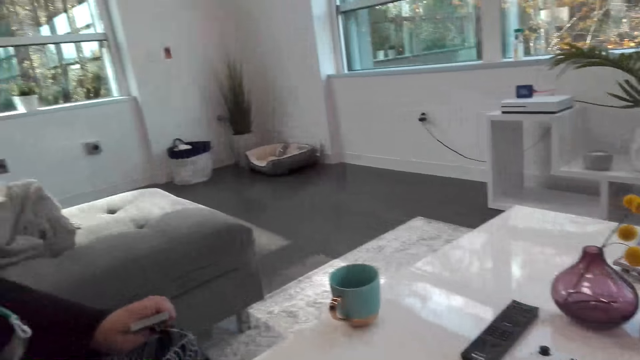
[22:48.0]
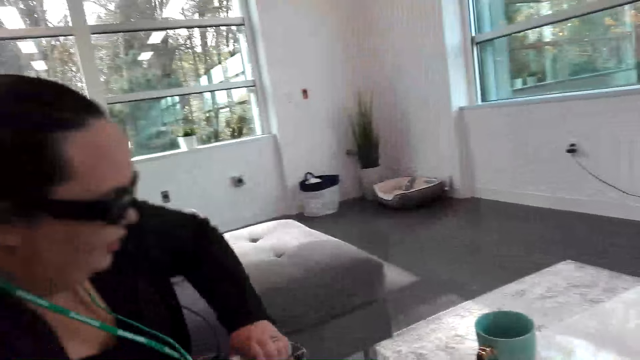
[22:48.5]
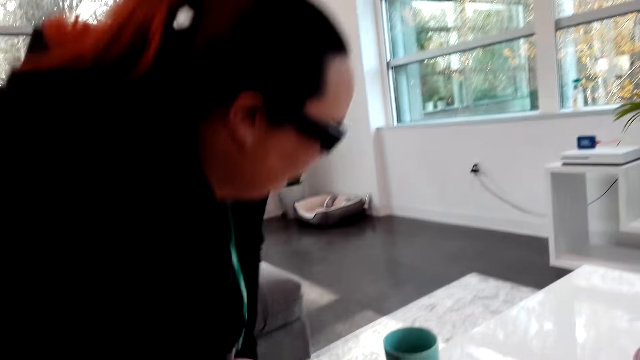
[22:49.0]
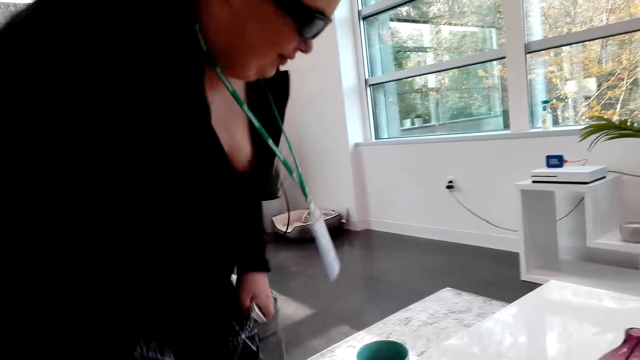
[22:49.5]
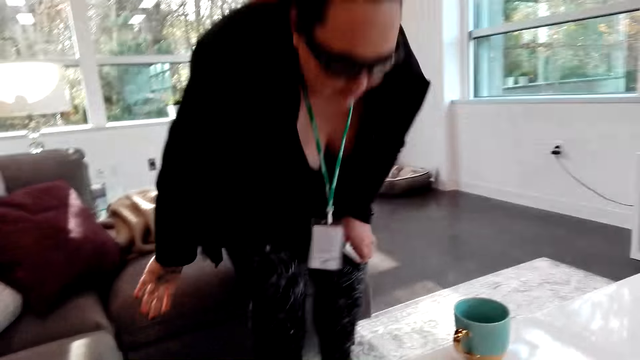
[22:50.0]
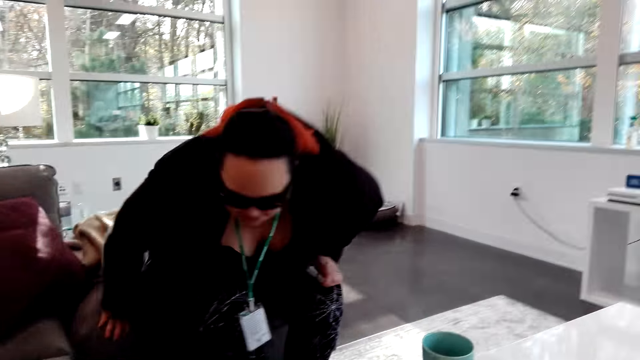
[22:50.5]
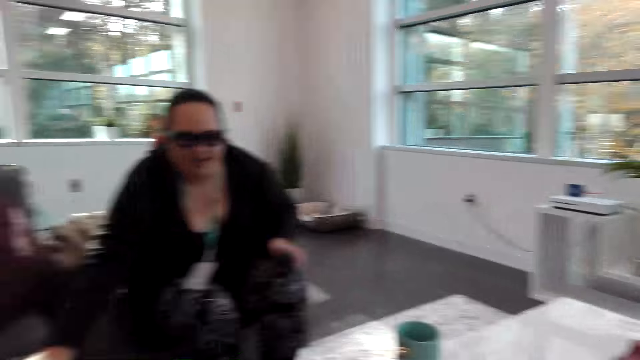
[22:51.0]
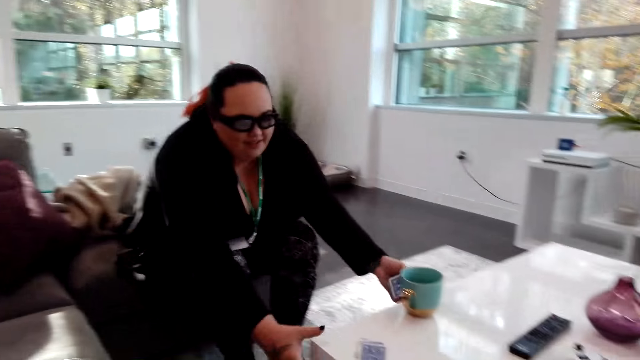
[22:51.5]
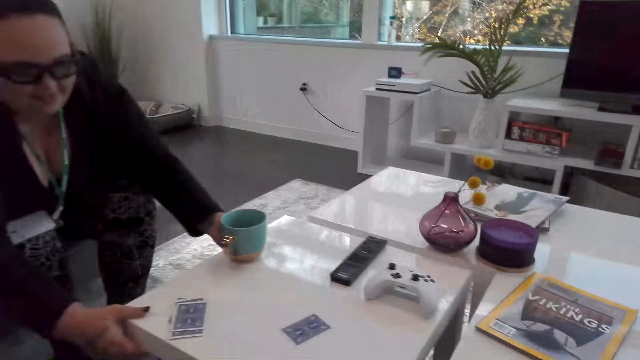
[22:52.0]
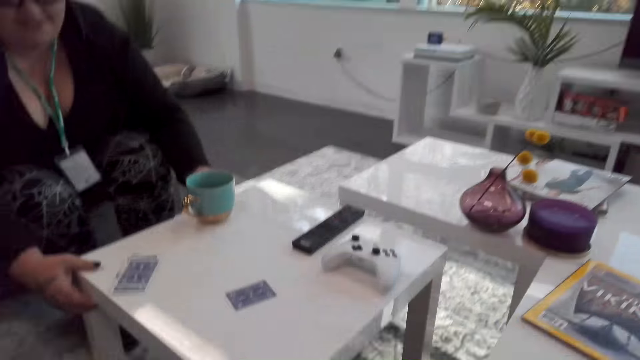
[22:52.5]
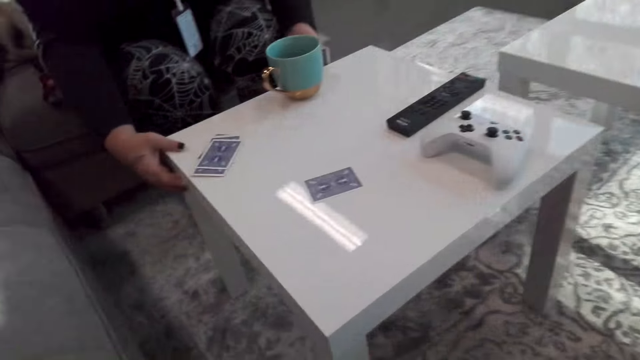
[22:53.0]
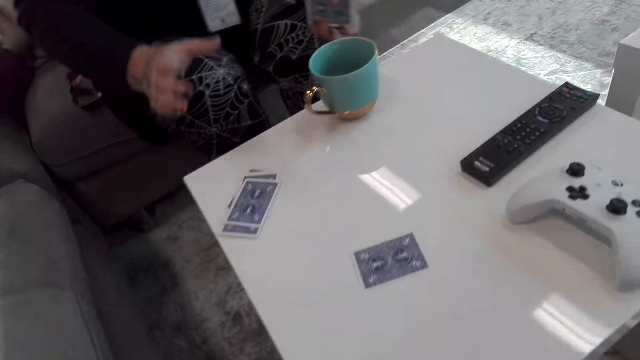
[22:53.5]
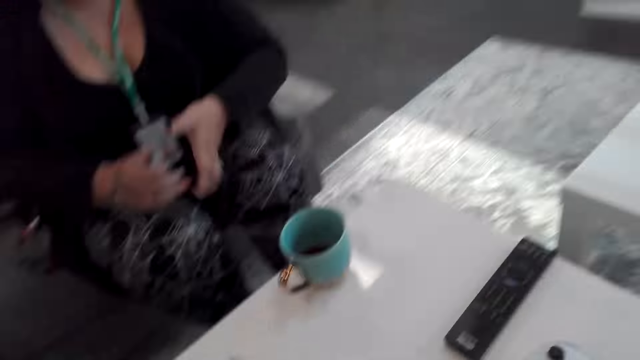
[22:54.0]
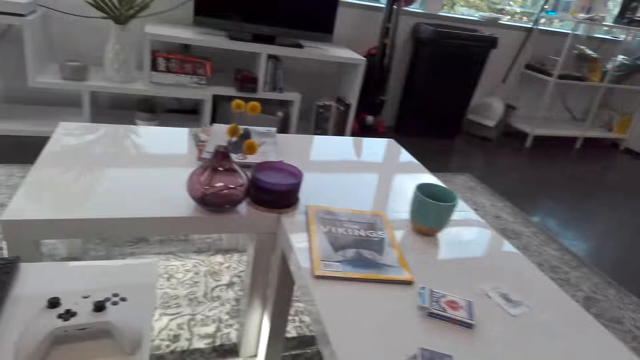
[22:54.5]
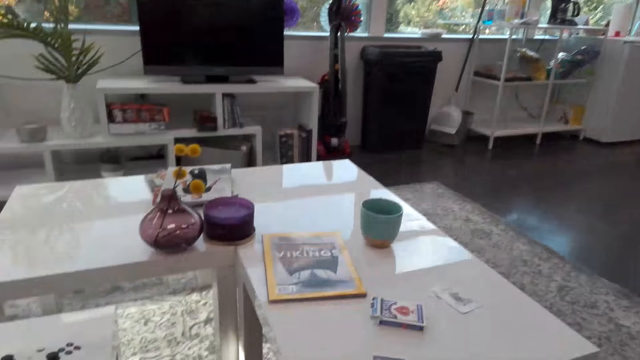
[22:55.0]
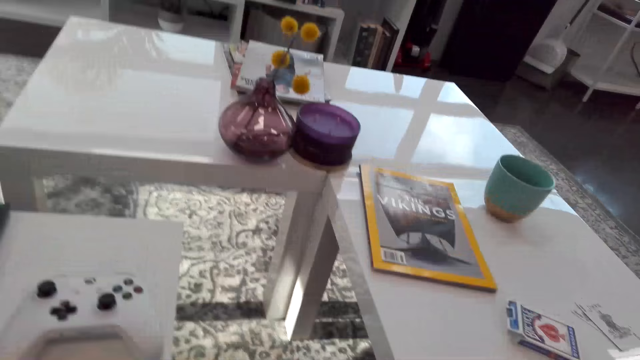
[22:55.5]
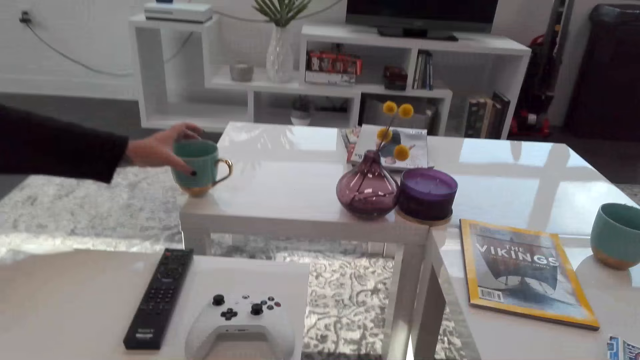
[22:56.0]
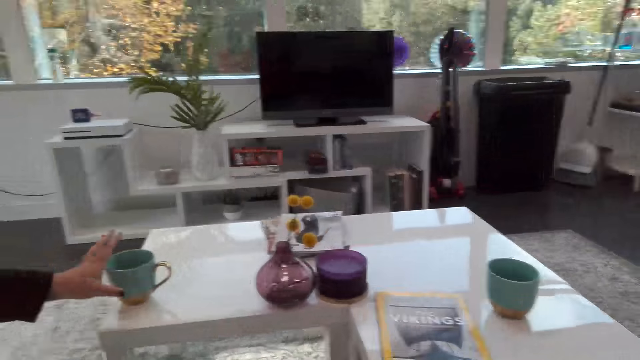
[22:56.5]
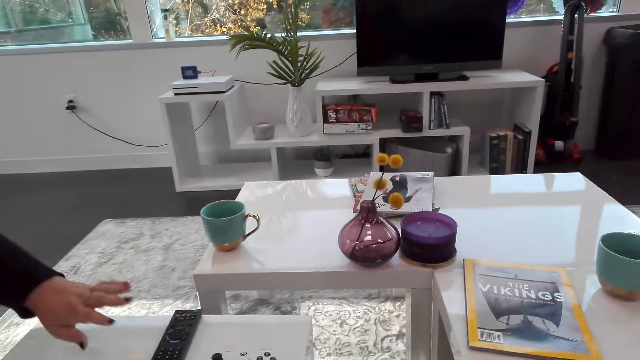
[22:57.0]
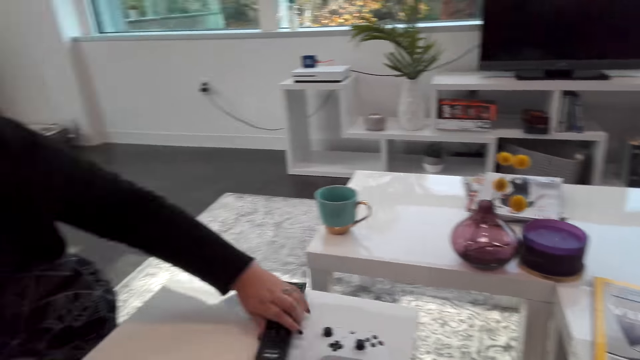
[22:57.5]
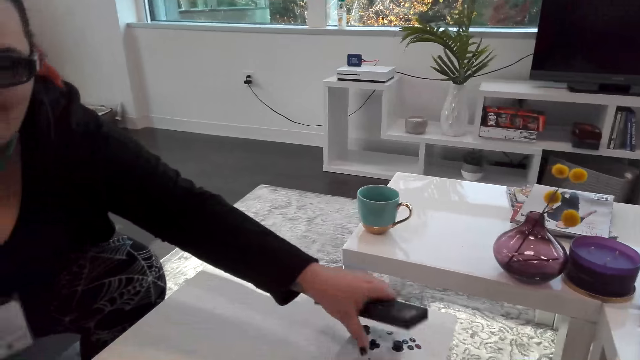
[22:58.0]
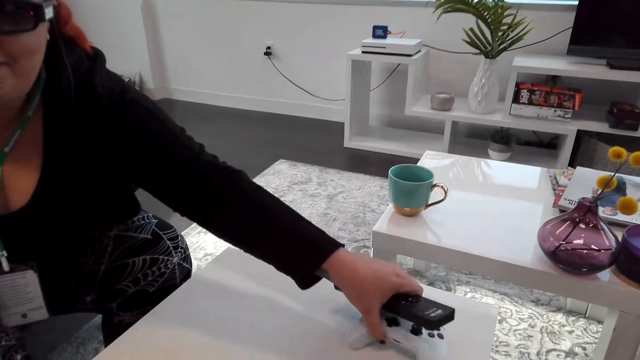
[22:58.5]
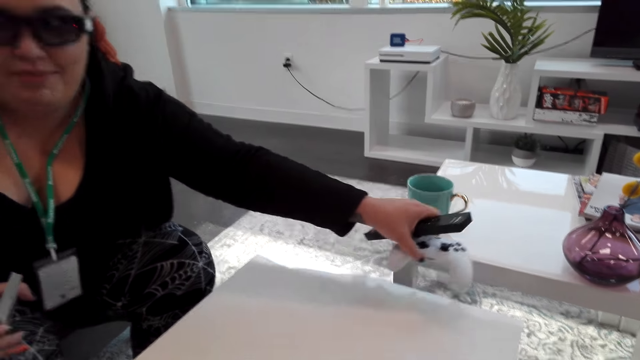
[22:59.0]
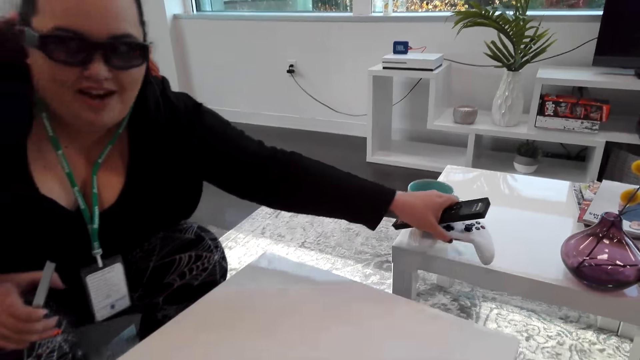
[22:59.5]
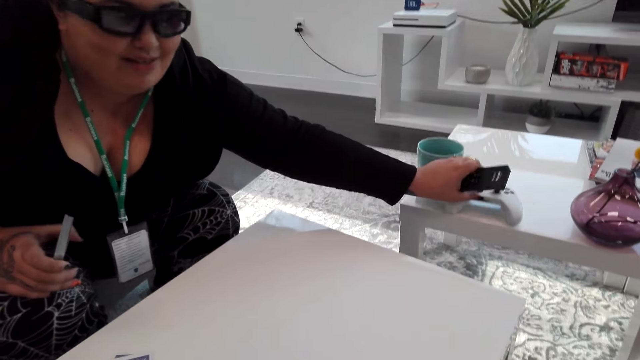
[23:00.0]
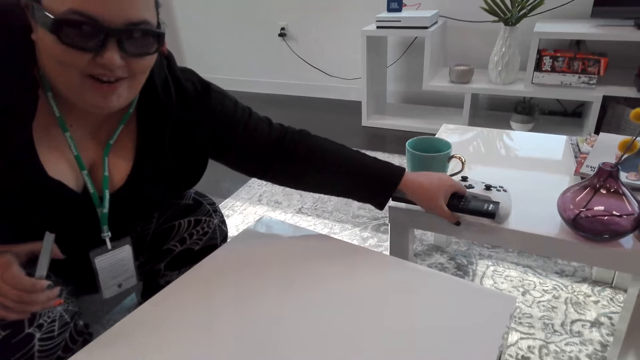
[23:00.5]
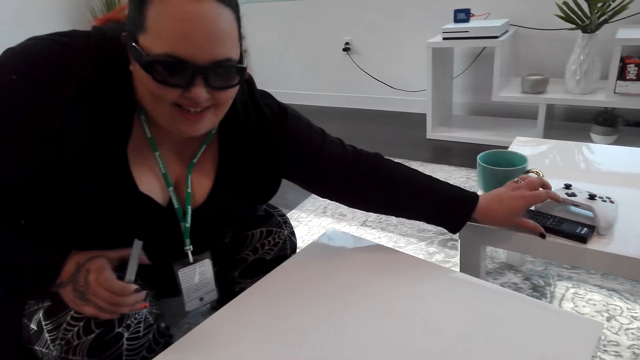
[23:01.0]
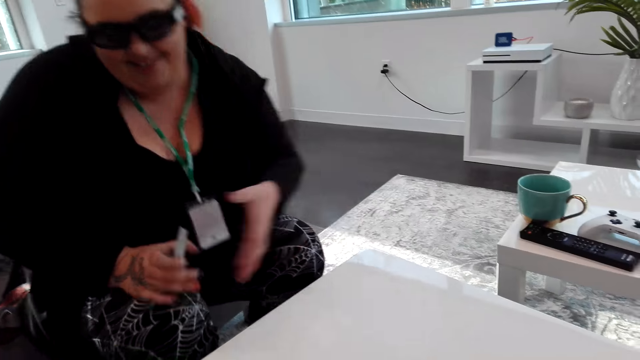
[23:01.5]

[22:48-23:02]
A woman stands, sits next to the couch. The woman pulls the table. The camera wearer pushes the table. They laugh. The woman puts the mug on another table. The woman picks up the TV remote control. The woman picks up the PS controller. The woman places the remote control on the table, places the PS controller on the table.

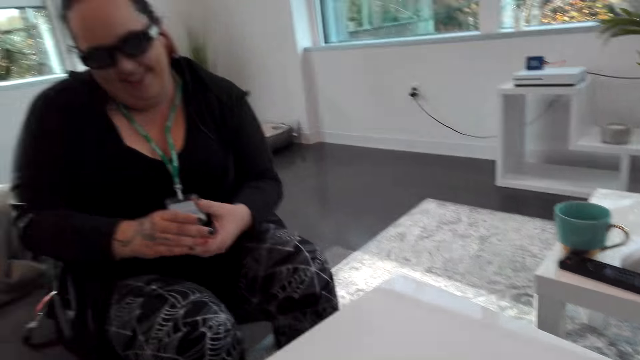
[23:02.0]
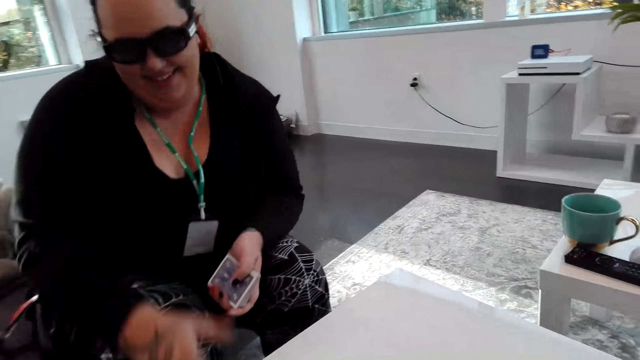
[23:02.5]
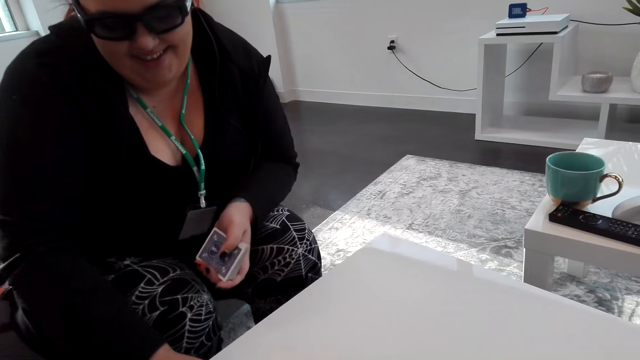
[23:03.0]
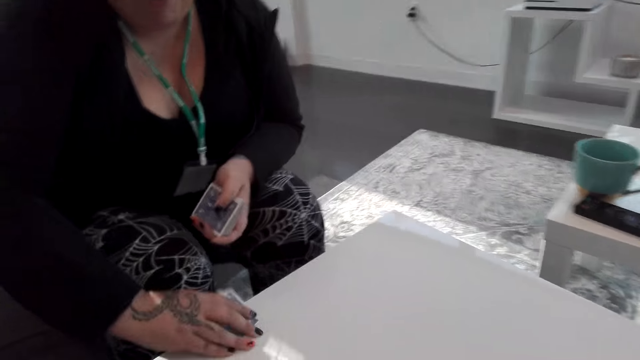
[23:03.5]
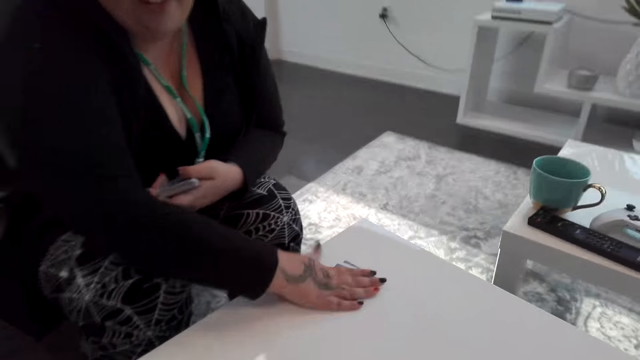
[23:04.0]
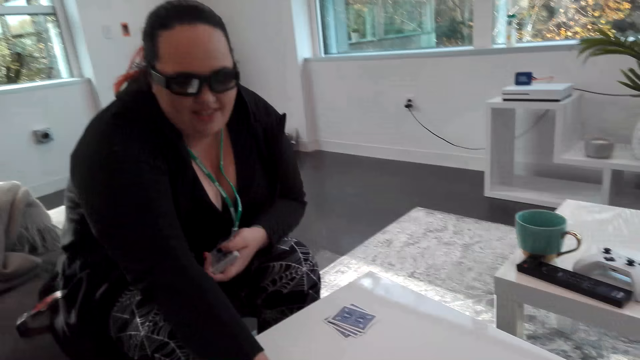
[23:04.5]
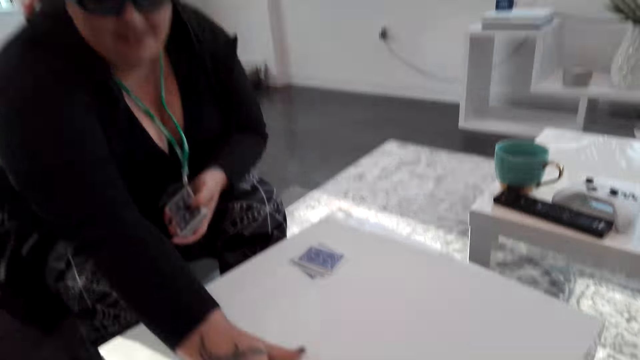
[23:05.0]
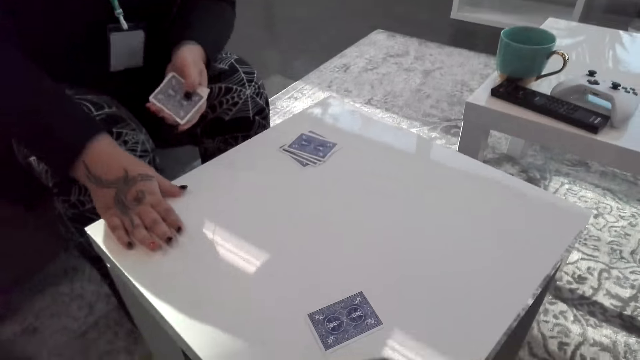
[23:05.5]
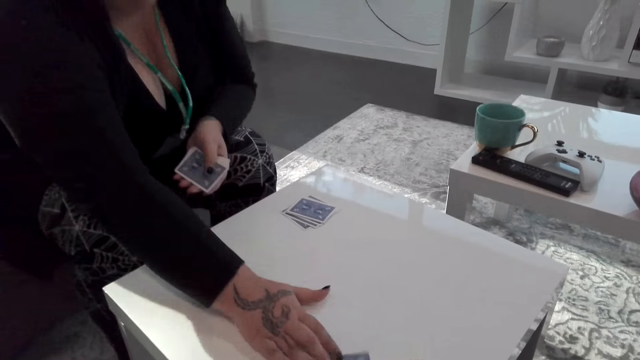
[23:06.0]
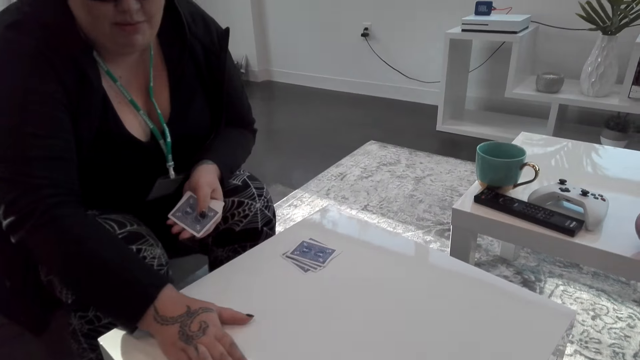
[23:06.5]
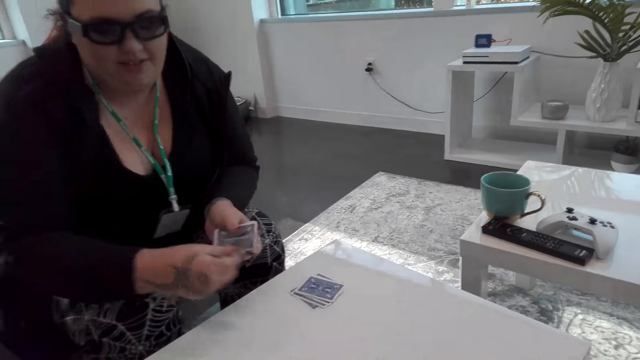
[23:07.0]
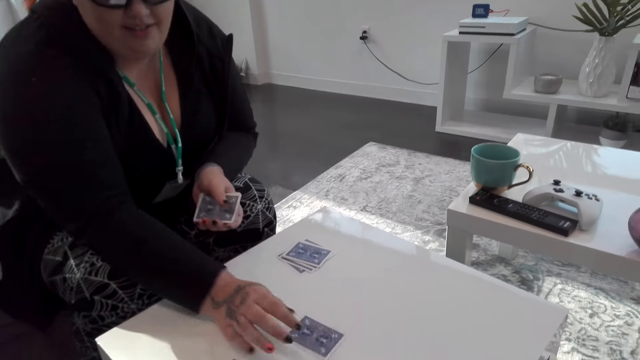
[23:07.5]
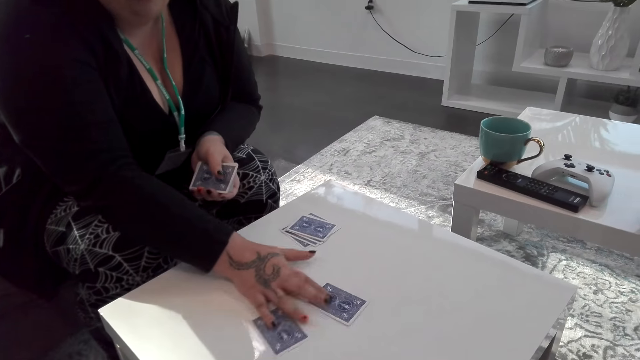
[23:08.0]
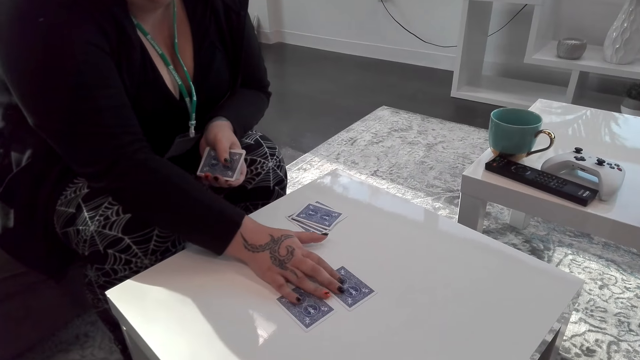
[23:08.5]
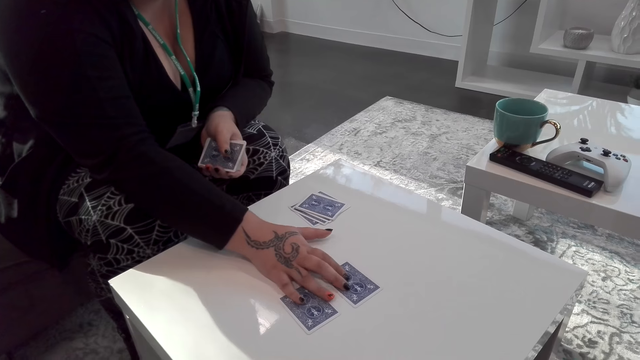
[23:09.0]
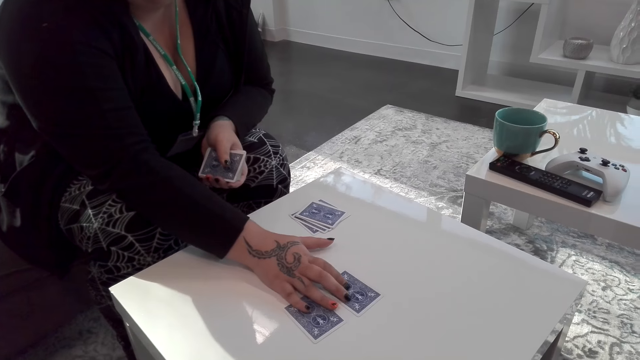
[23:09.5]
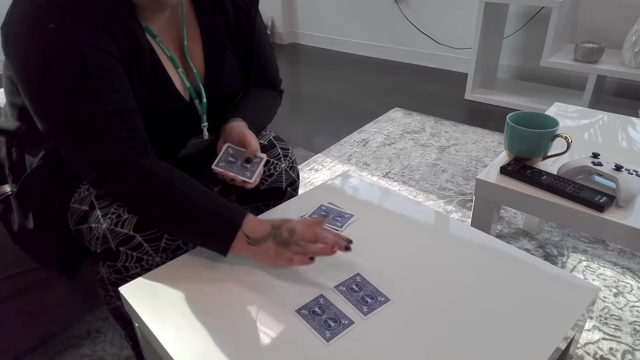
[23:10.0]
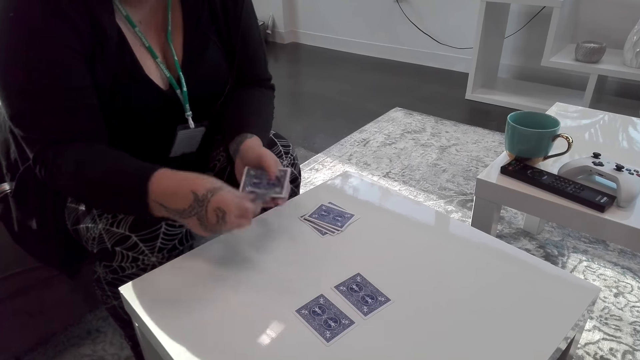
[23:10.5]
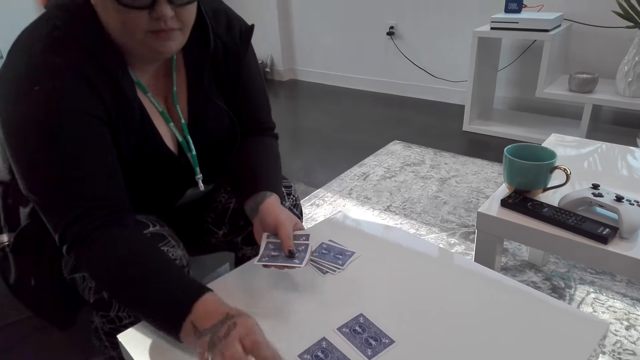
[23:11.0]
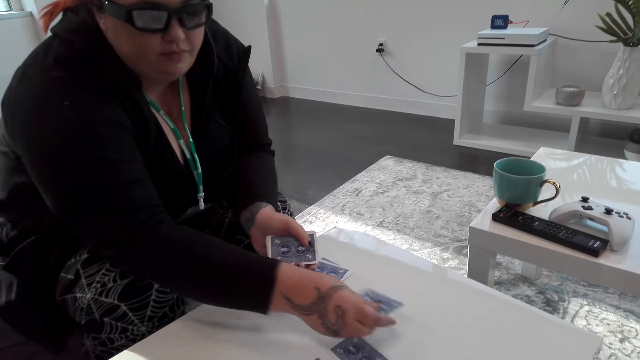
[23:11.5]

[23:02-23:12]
A woman picks up cards. The camera wearer takes the cards. The woman places the cards on the table and sorts the cards on the table.
